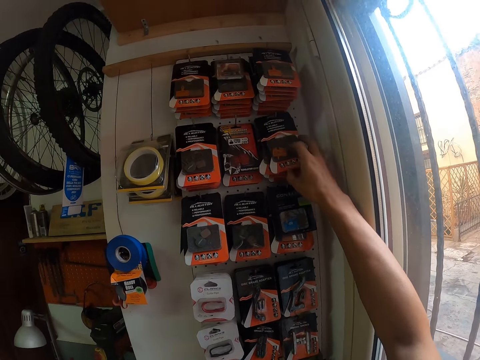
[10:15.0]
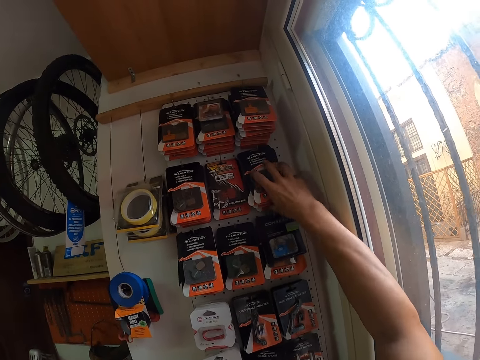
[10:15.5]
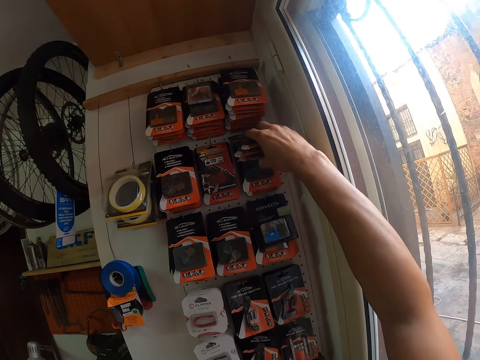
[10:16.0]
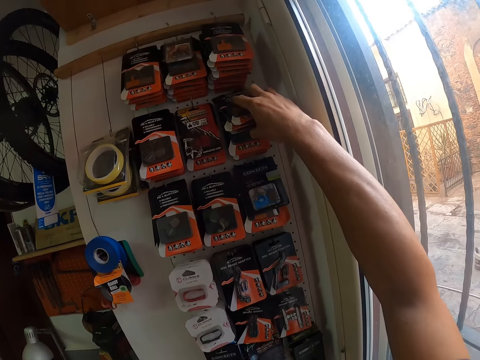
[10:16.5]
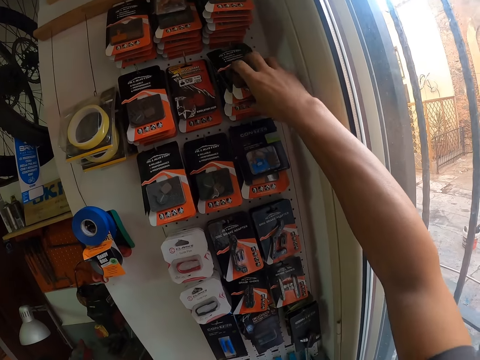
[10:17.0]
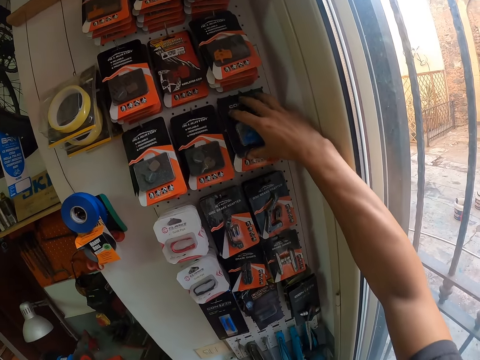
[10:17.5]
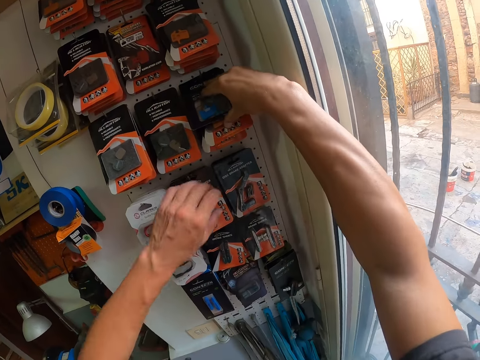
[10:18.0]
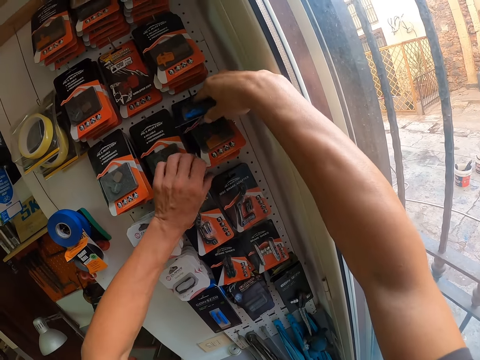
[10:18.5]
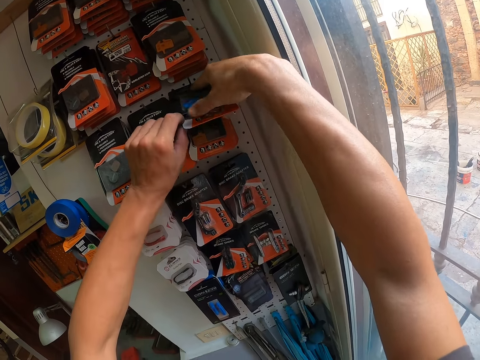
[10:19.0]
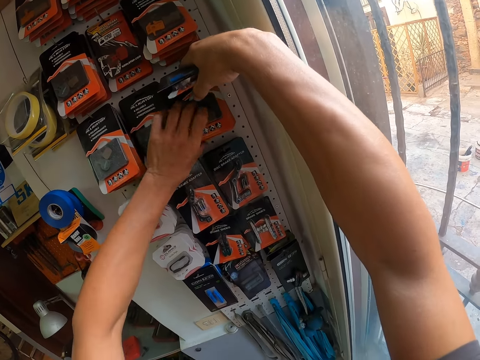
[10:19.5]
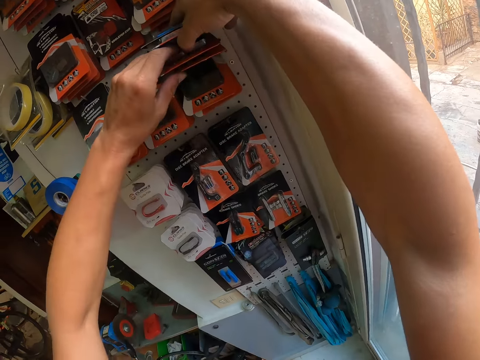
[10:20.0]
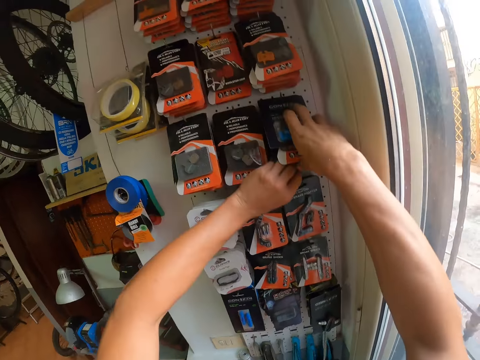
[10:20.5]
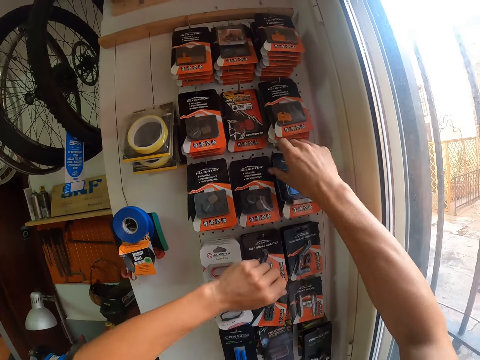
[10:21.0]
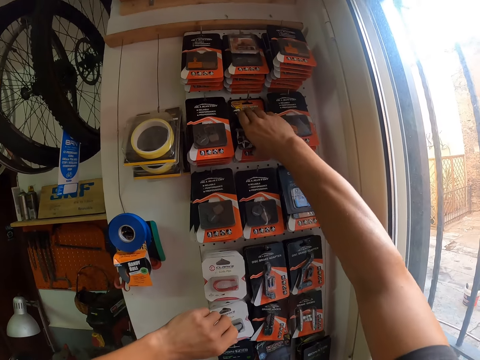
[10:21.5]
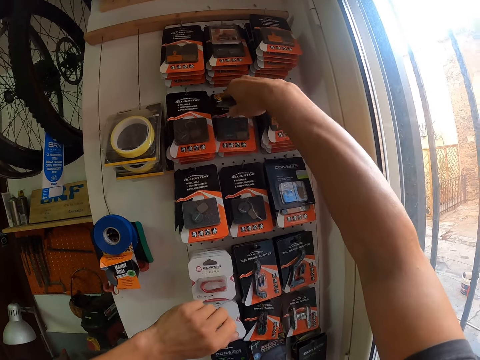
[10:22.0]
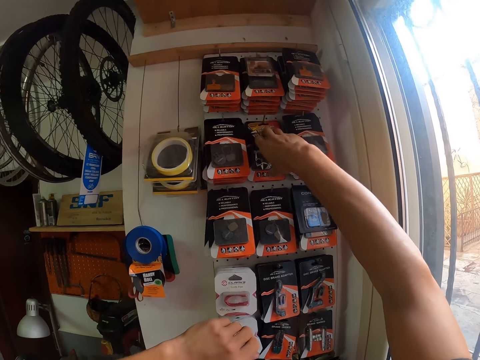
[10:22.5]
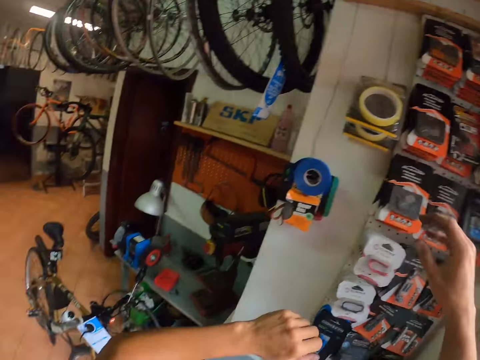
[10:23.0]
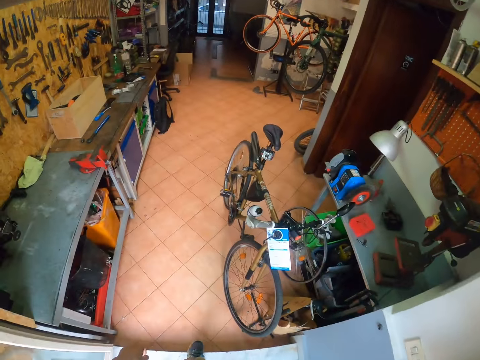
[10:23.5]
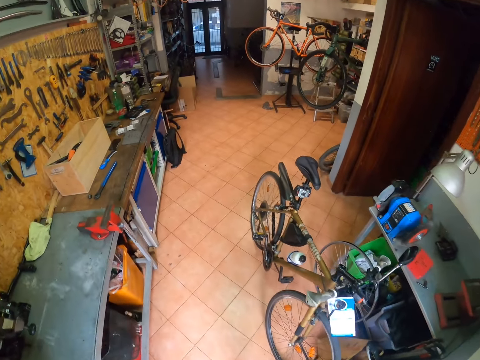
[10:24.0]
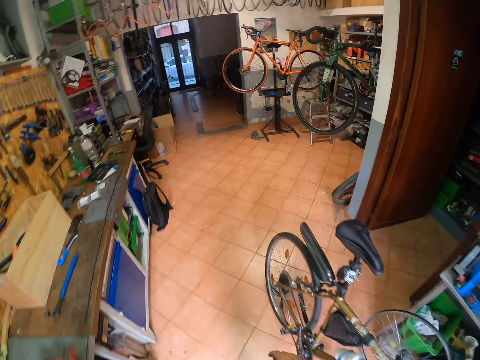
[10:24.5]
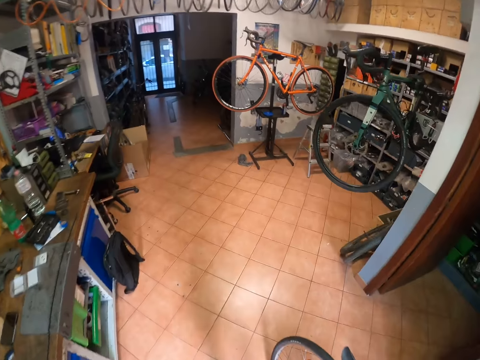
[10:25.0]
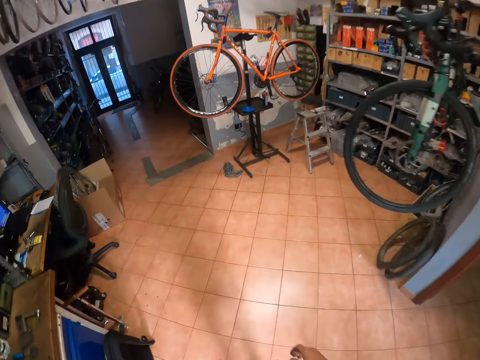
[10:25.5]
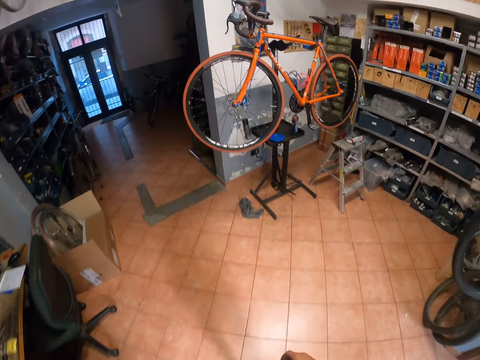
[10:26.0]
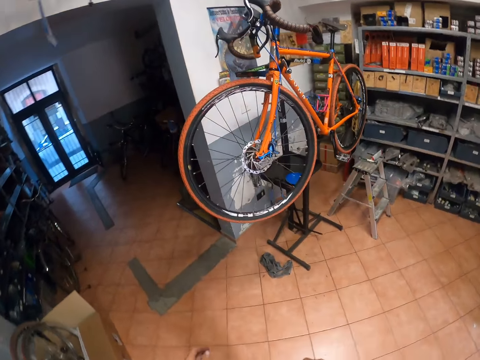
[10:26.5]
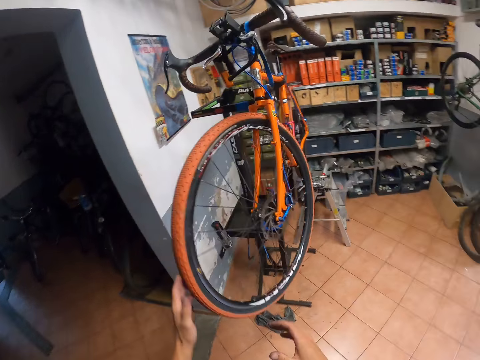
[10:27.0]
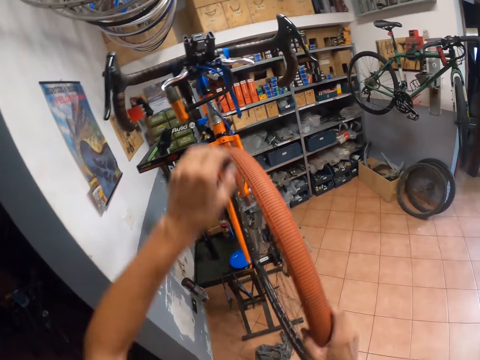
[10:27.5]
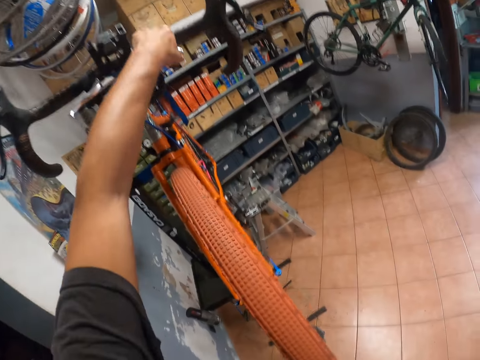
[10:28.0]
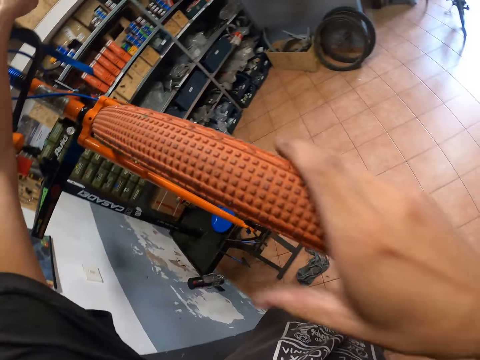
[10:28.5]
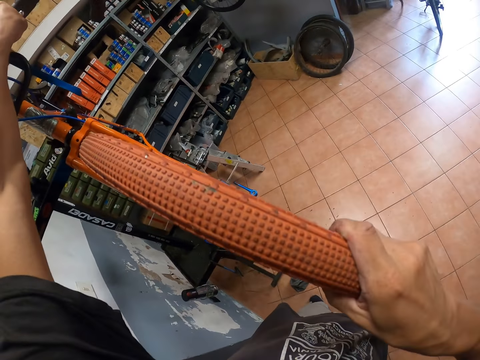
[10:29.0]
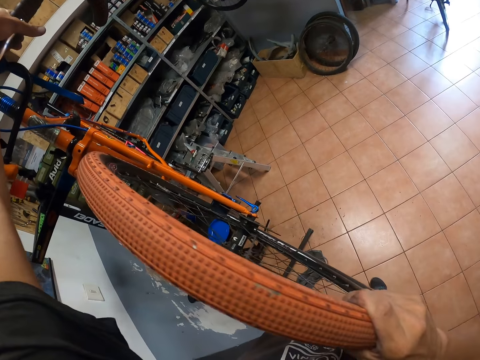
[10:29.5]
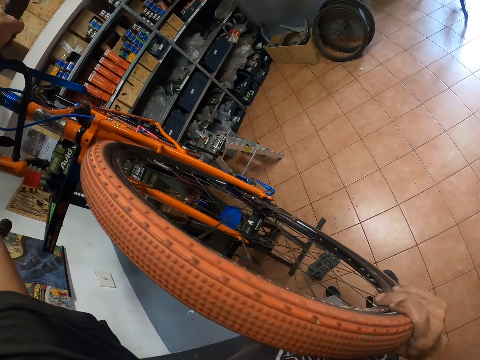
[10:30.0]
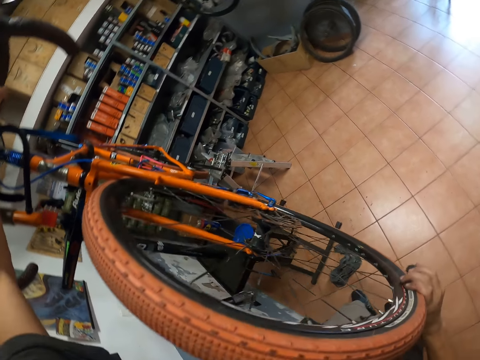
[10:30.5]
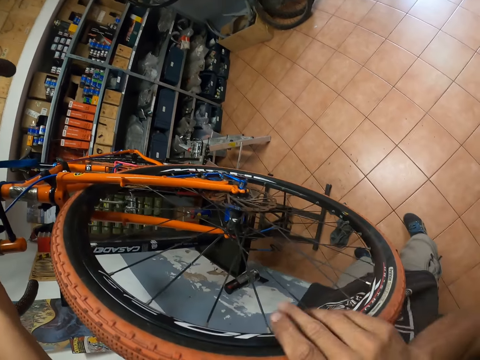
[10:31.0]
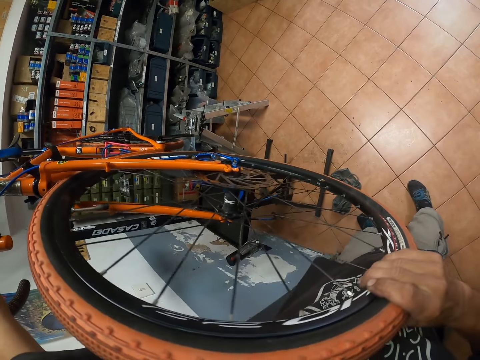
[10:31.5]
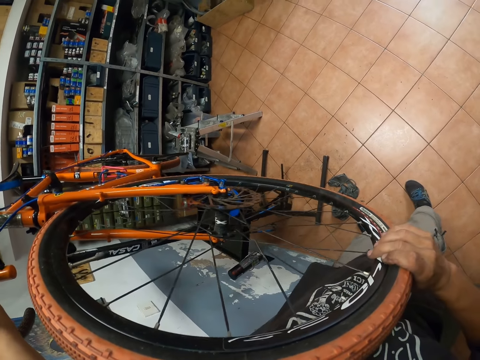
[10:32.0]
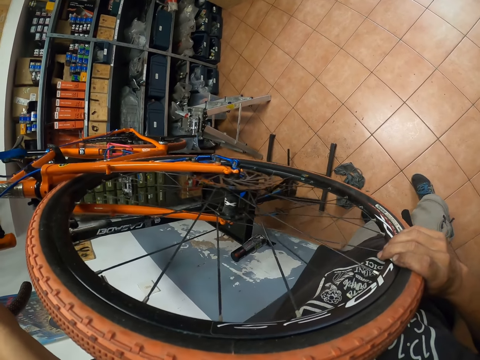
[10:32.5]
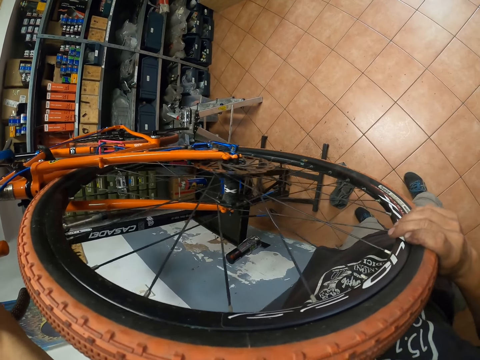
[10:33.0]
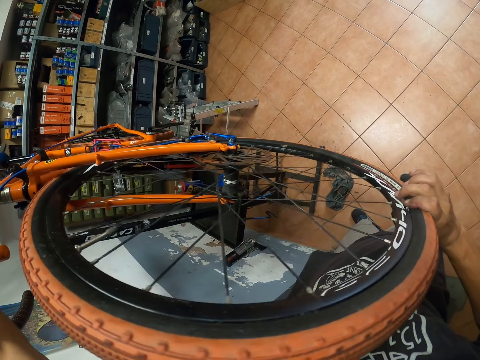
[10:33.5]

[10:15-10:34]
The camera wearer walks toward the bicycle. He holds the bicycle wheel. He rolls the front tire with his right hand and holds the handle with his left hand.

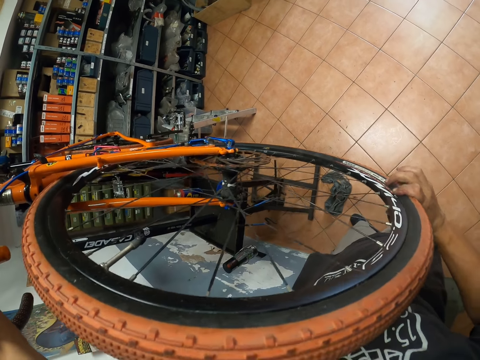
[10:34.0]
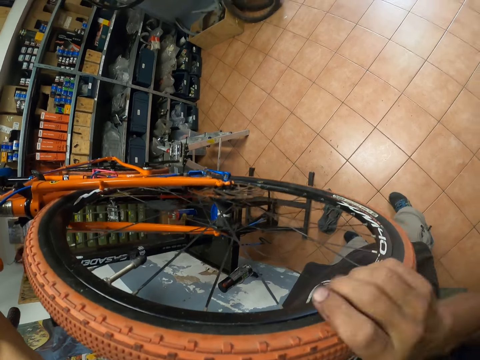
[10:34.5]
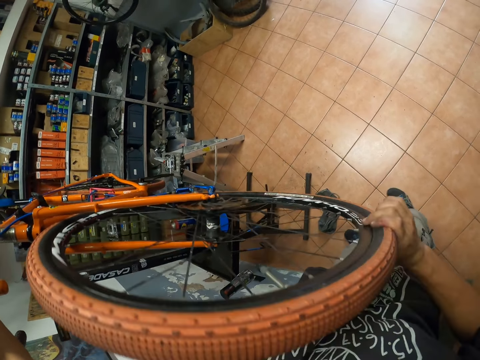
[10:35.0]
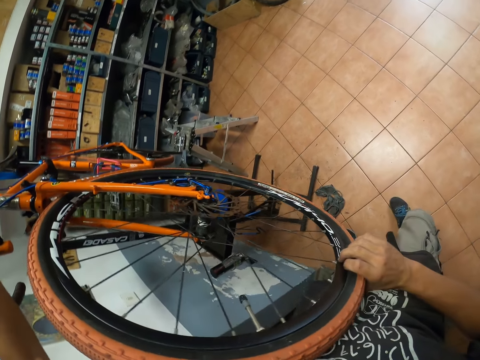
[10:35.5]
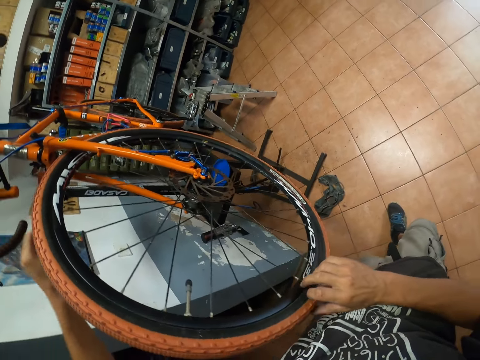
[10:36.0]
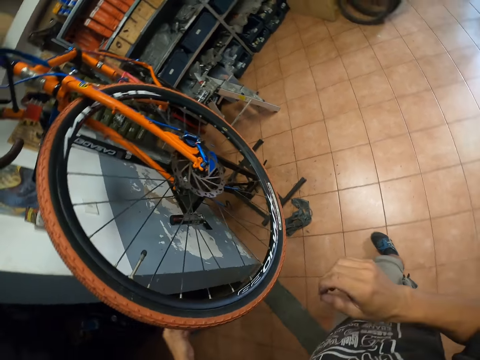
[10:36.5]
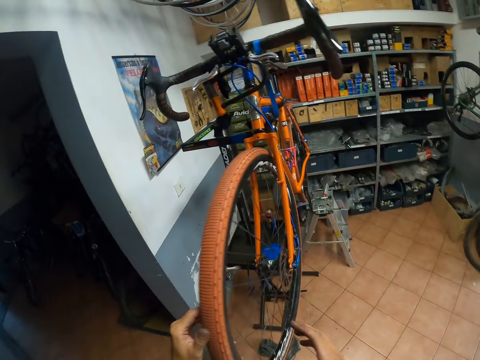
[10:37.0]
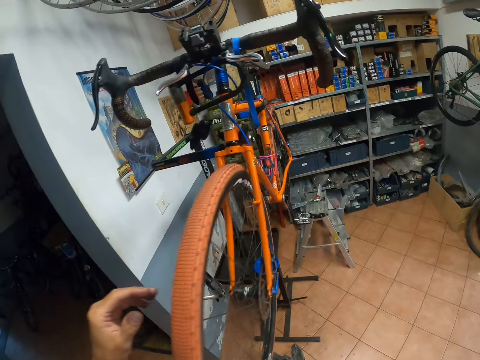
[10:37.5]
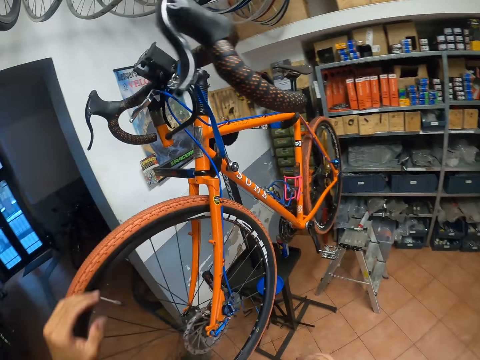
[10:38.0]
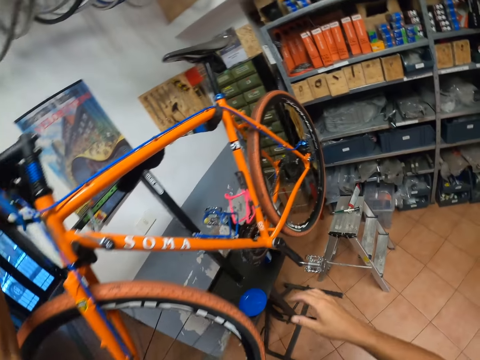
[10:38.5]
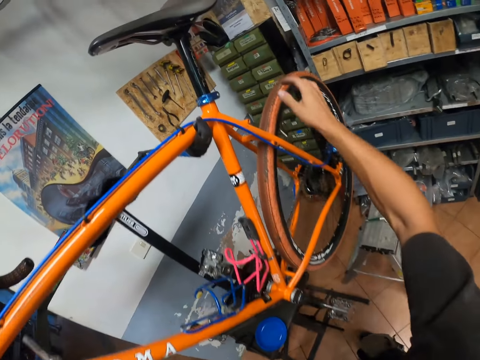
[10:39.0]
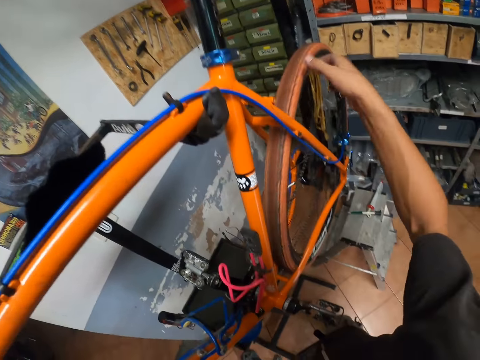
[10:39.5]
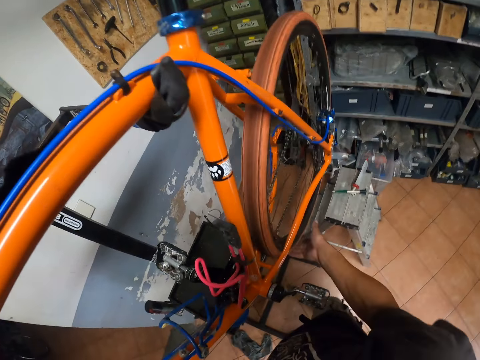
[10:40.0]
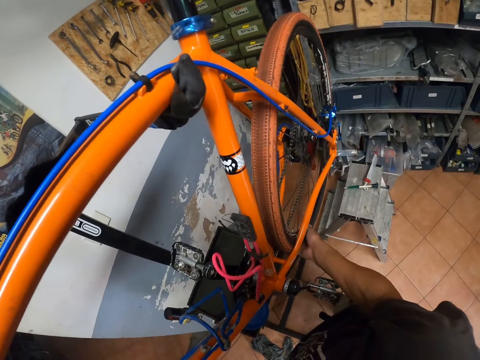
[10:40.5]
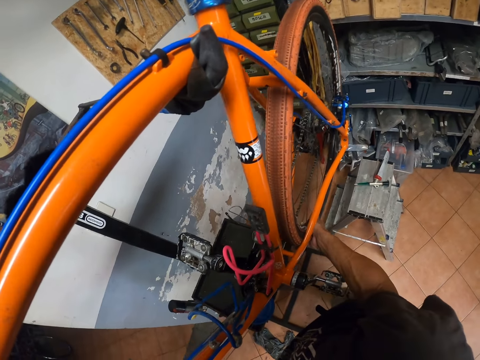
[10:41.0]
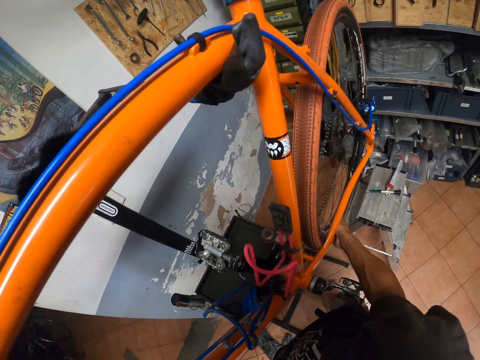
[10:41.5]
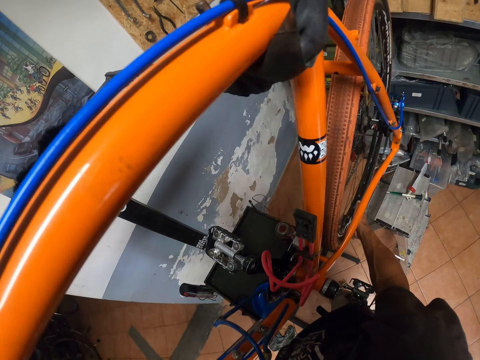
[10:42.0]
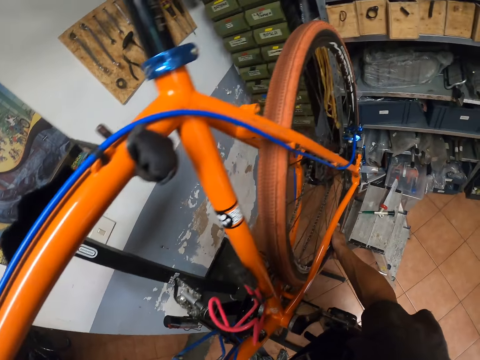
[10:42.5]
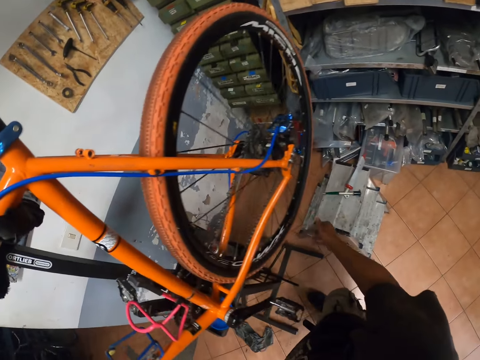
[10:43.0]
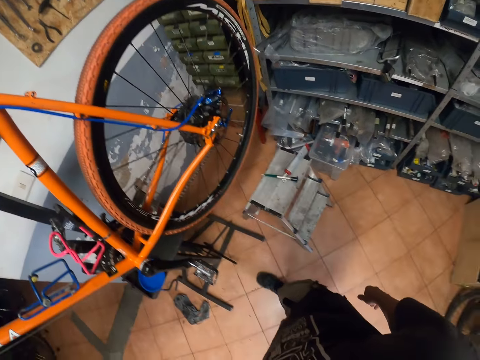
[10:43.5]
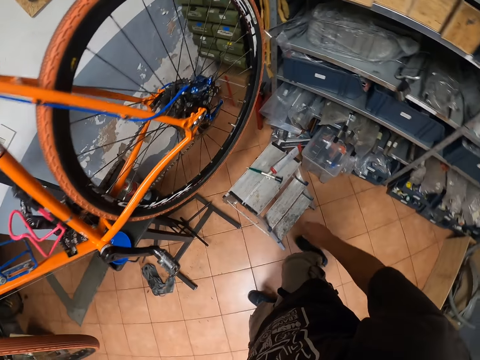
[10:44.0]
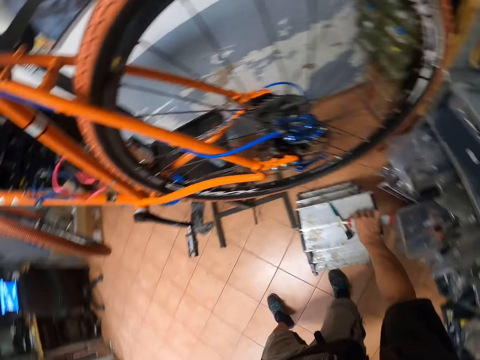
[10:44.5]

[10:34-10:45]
The camera wearer rolls the back tire with his left hand. He holds the bicycle.
